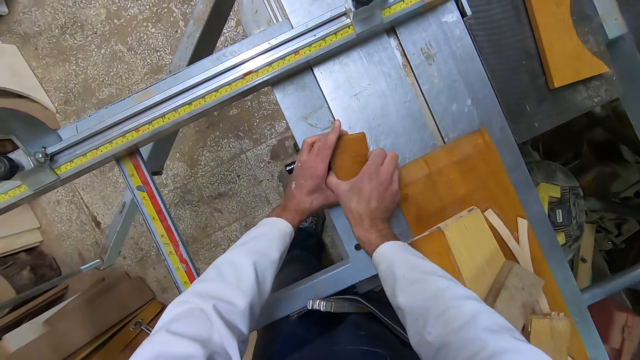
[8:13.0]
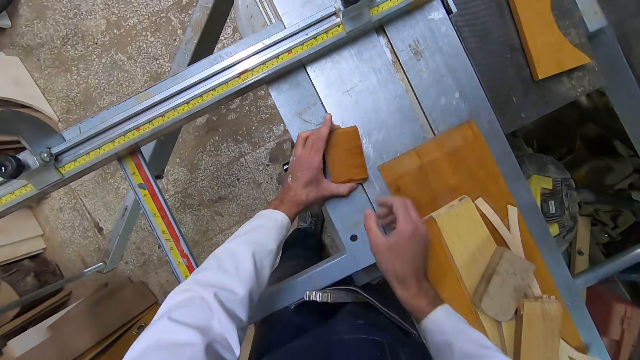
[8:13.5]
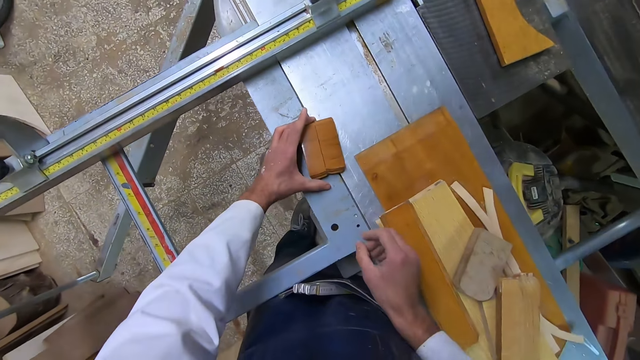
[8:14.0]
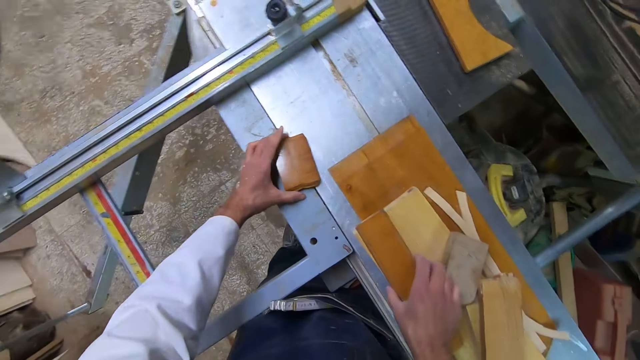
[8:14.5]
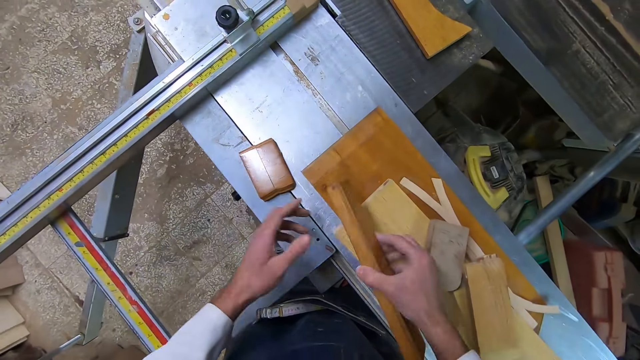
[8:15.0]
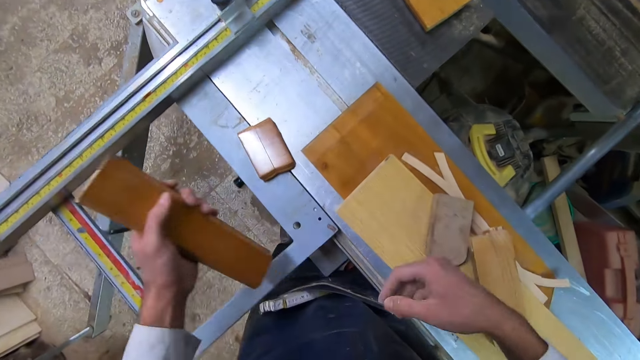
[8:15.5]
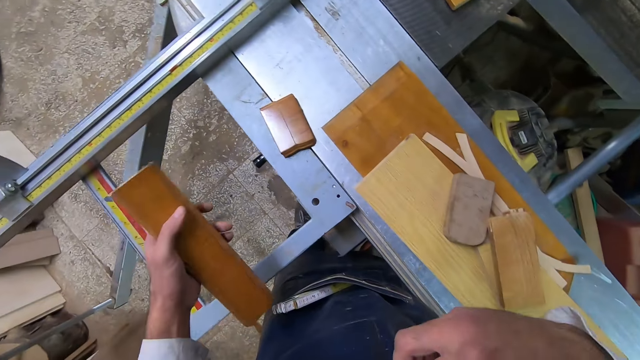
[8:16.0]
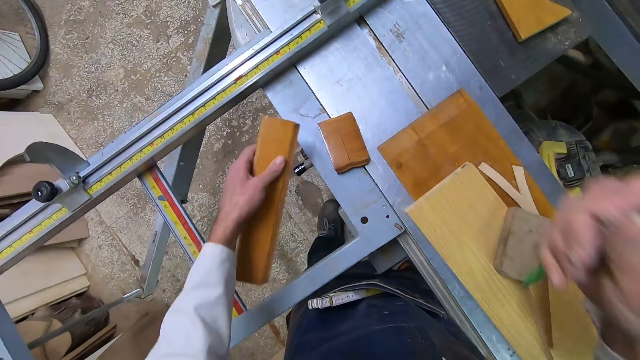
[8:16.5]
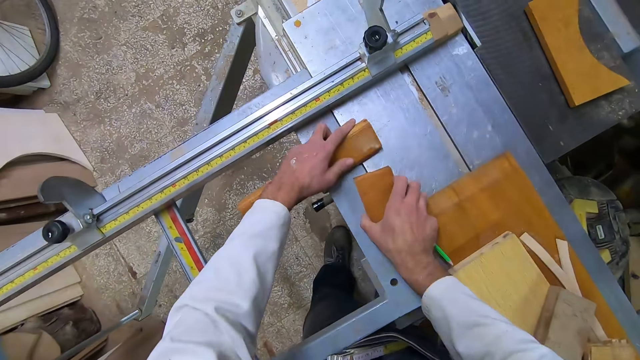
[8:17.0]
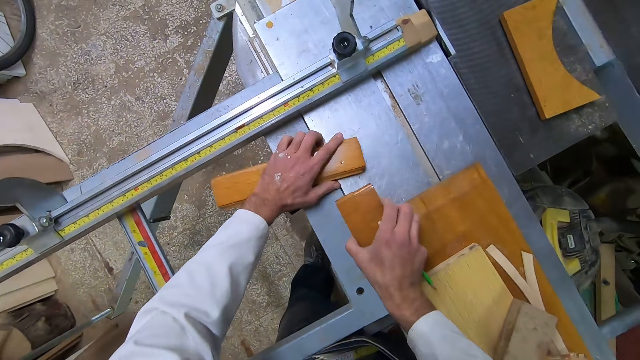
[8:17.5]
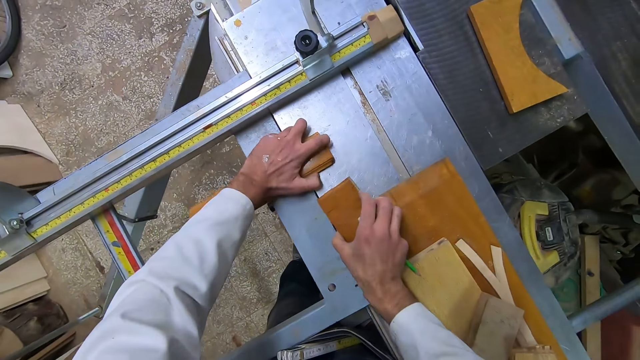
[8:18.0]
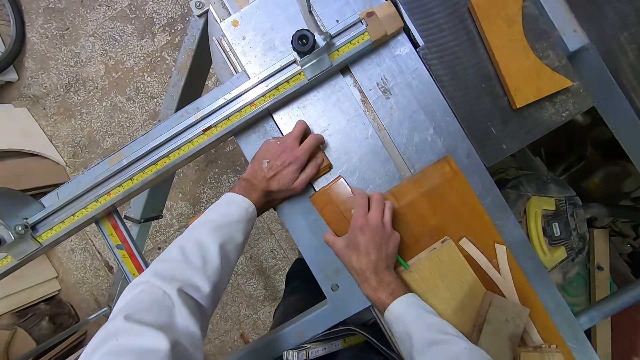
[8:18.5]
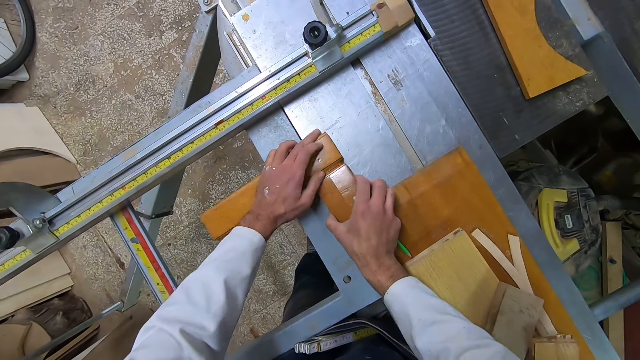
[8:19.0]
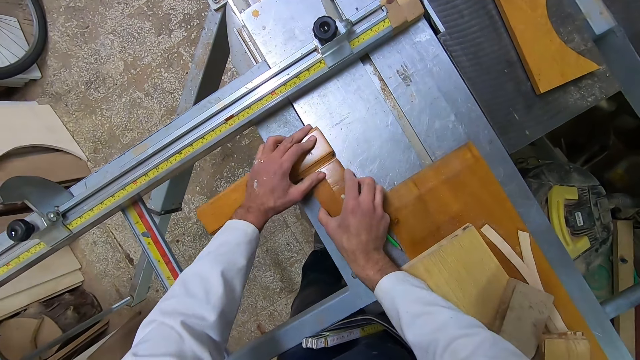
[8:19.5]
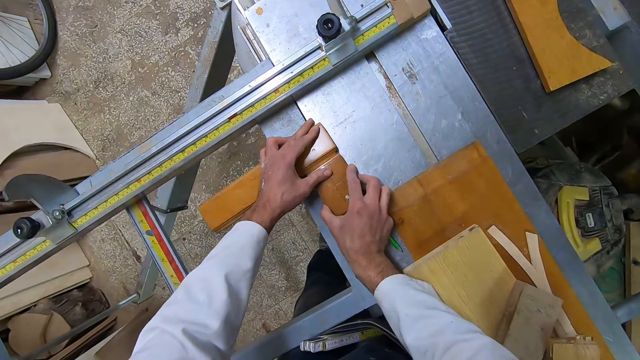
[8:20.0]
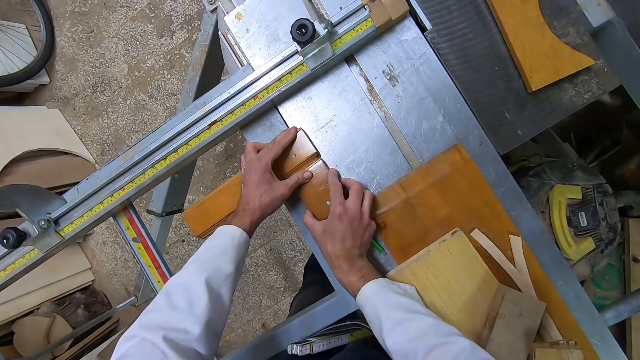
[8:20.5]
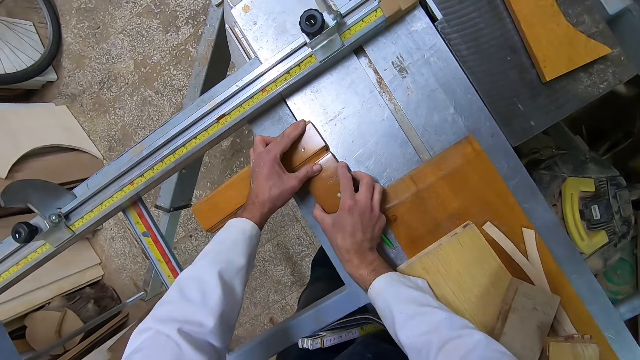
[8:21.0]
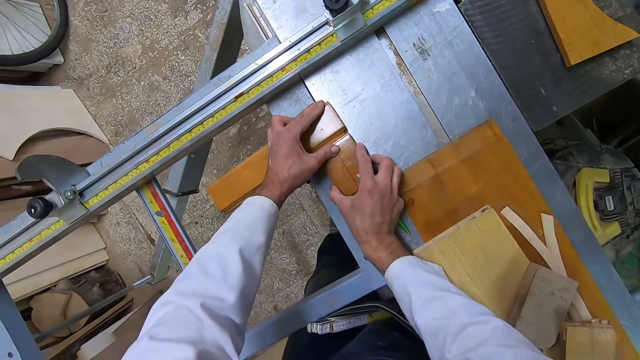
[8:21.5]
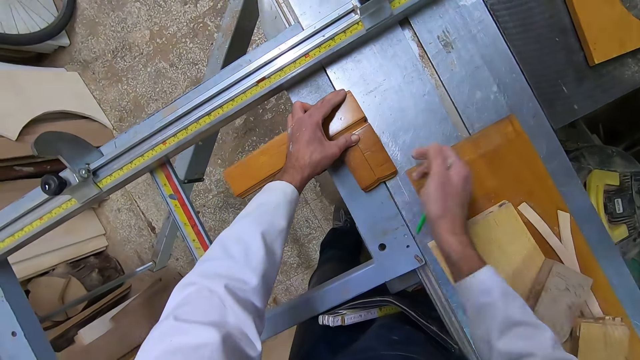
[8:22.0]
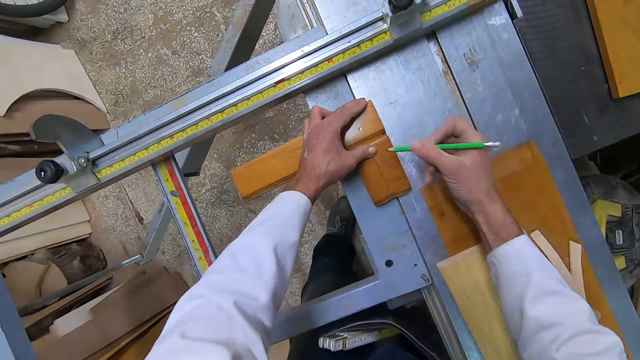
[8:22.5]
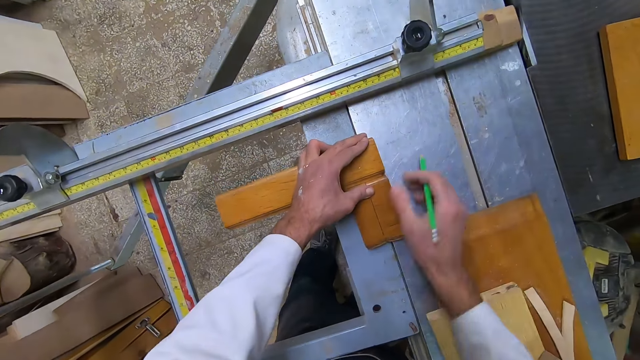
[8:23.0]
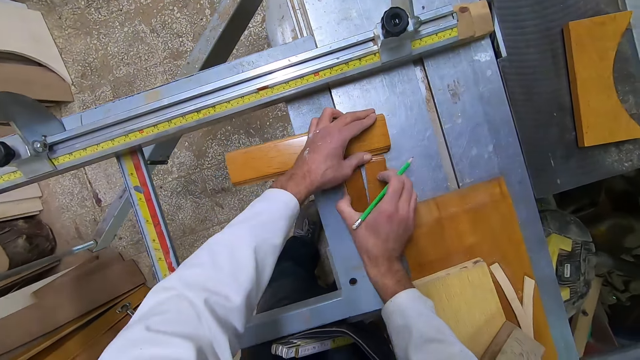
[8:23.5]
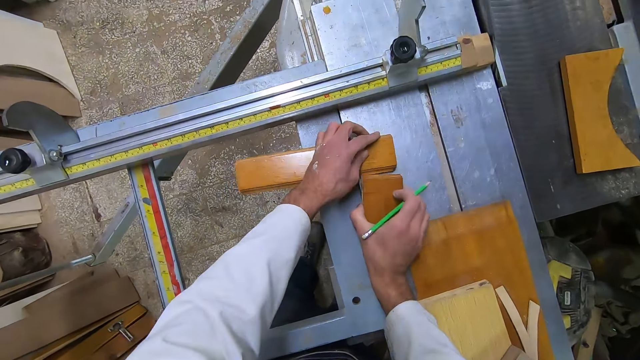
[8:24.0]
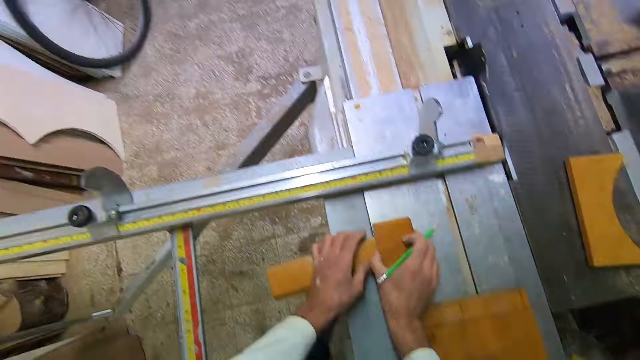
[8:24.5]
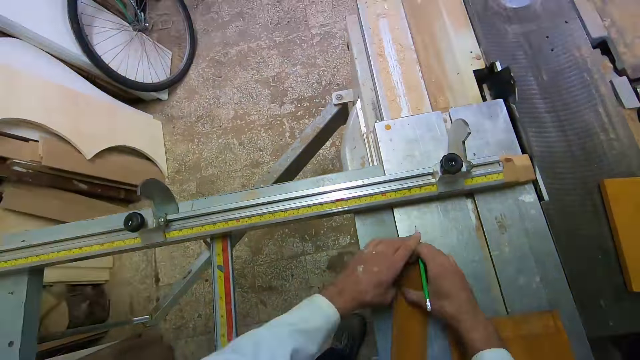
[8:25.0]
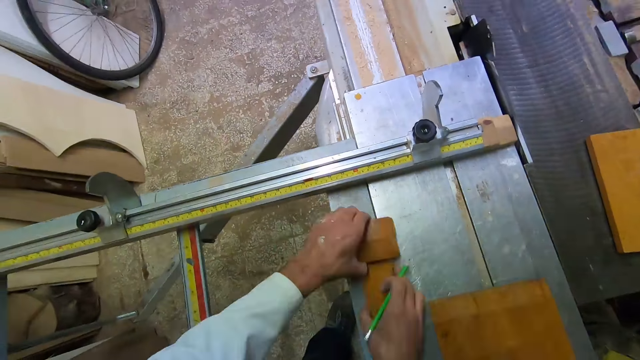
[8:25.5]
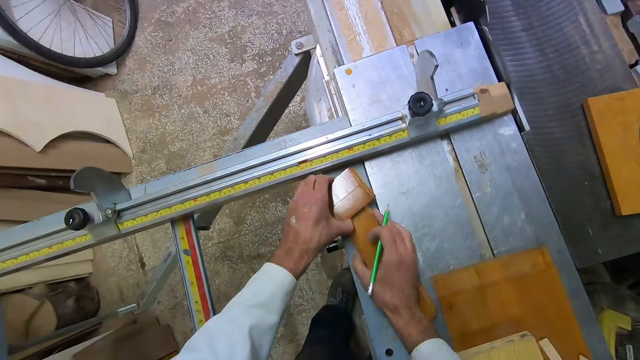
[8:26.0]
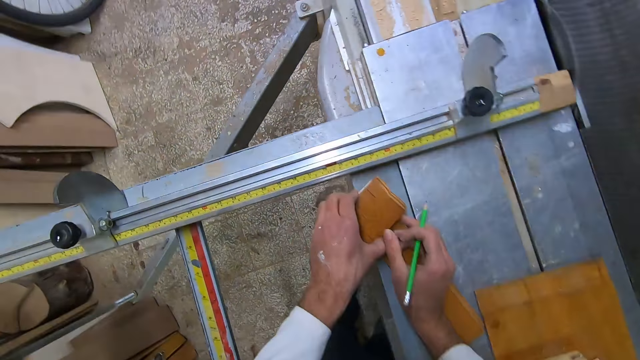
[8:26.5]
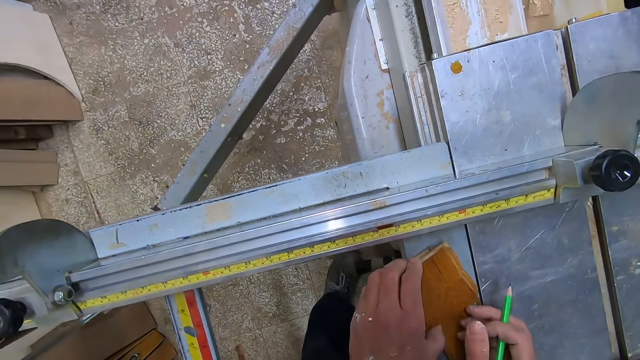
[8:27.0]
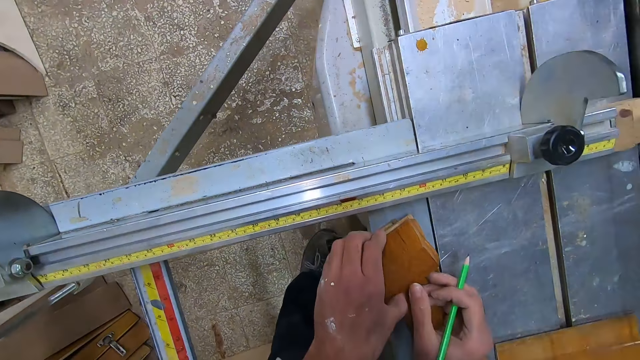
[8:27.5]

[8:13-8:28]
The camera wearer picks up another wooden piece. They bring out a pencil. They put the wooden piece against the cut-out wooden piece. They align the timber pieces together. They attempt to mark the wooden piece with the pencil. They adjust the cut-out wooden piece and the wooden piece. They set the cut-out wooden piece on the wooden piece.

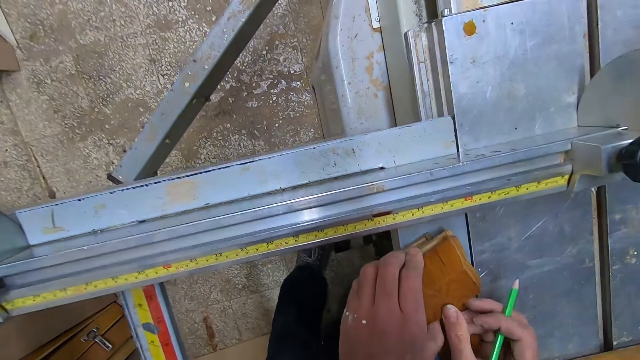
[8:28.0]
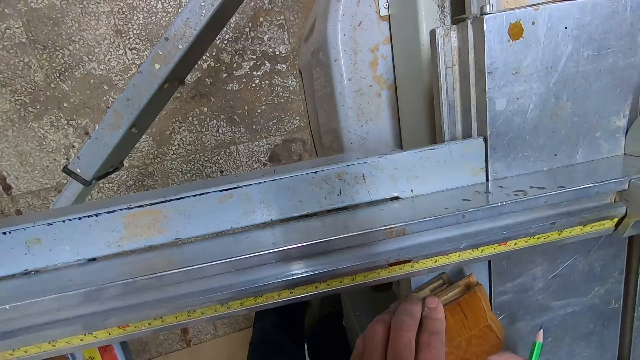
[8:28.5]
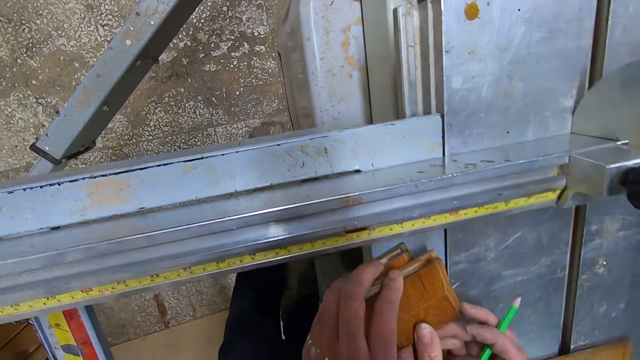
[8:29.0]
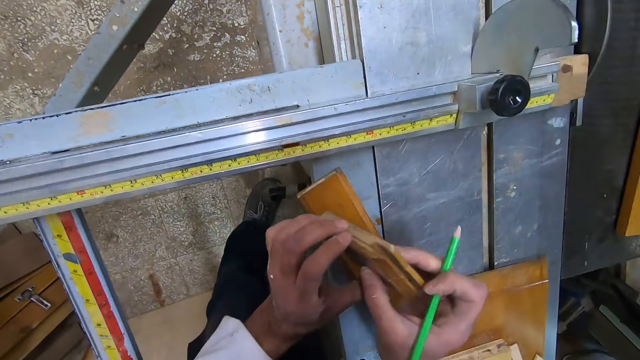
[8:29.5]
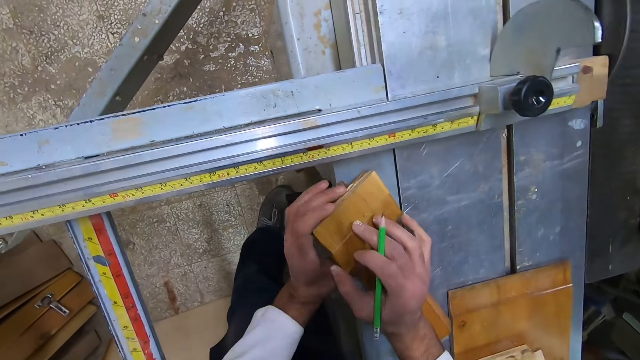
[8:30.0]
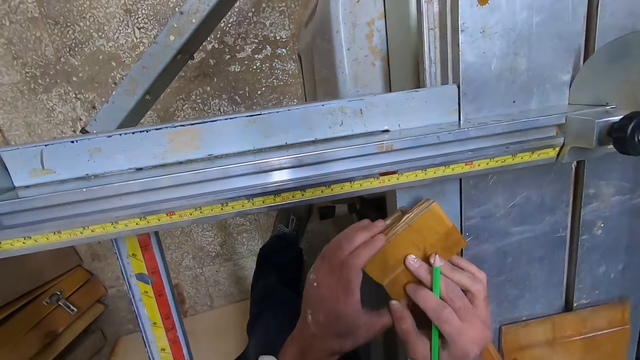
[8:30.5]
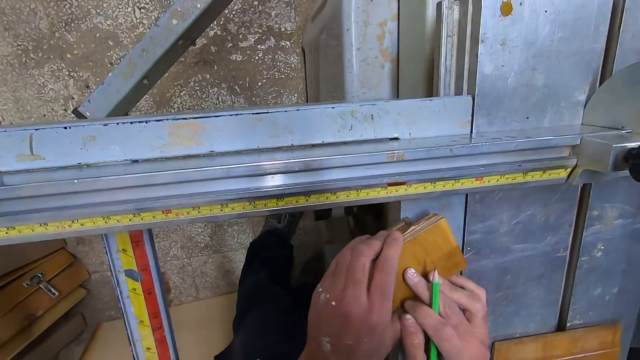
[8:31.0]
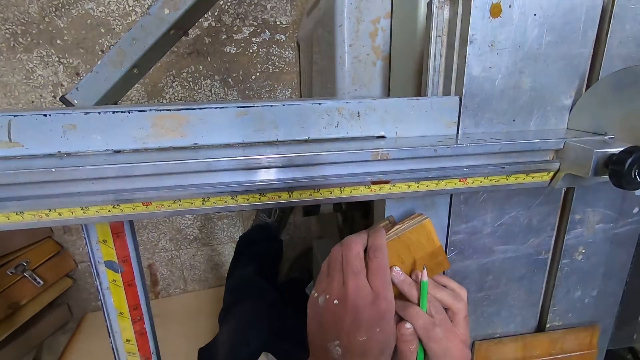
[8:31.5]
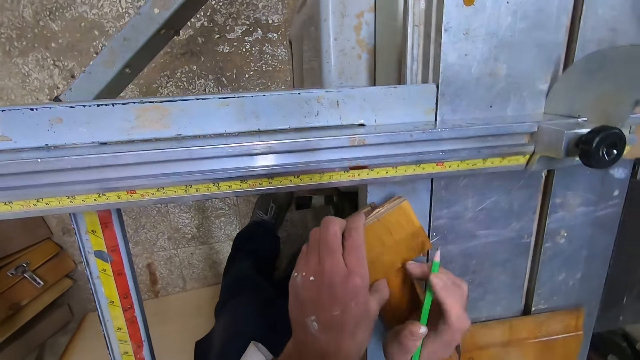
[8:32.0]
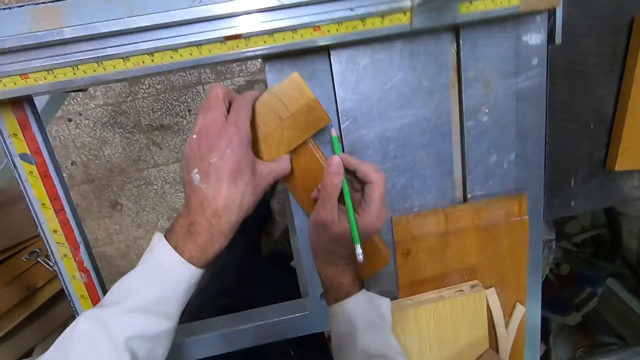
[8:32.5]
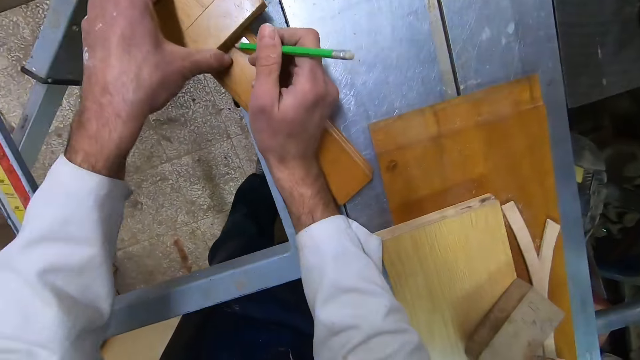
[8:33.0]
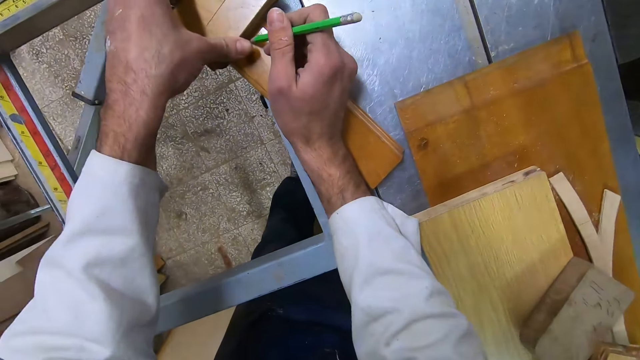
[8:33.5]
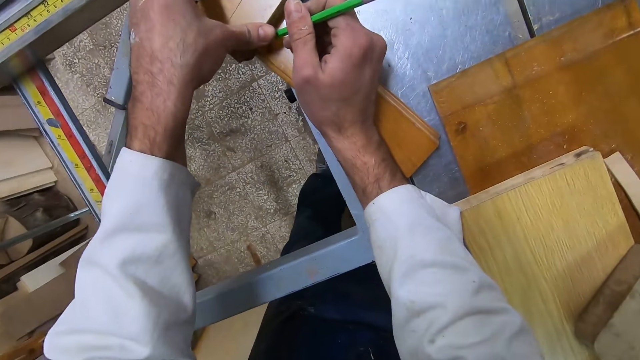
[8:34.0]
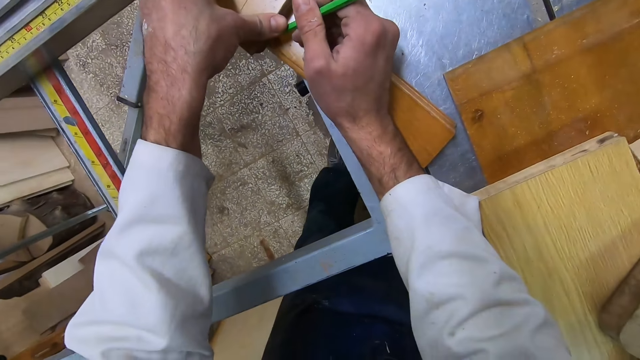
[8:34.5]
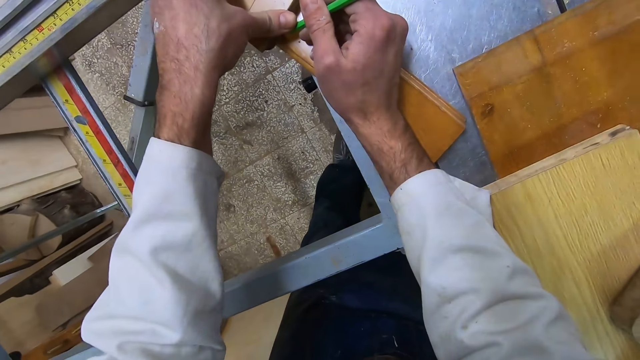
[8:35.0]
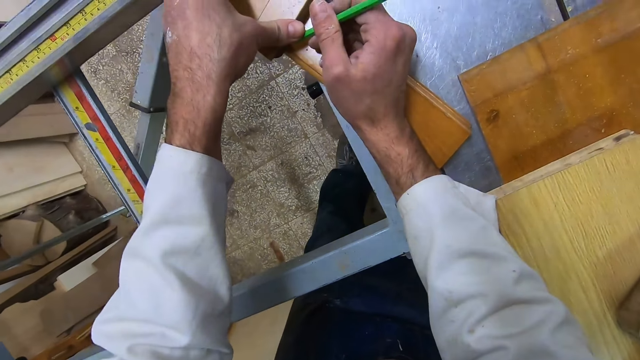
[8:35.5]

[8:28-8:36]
The camera wearer marks the wooden piece with the pencil.
